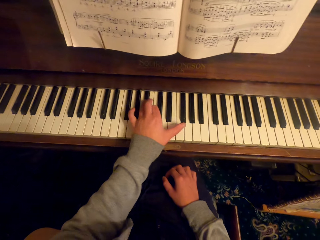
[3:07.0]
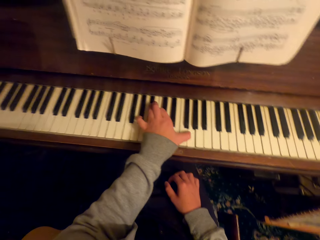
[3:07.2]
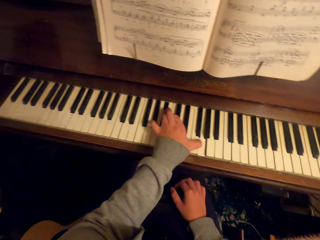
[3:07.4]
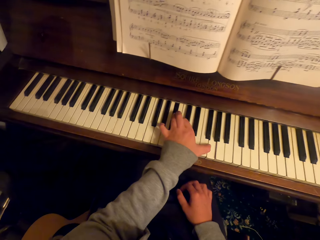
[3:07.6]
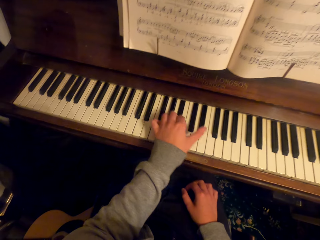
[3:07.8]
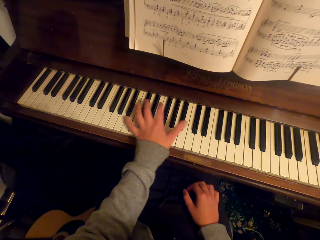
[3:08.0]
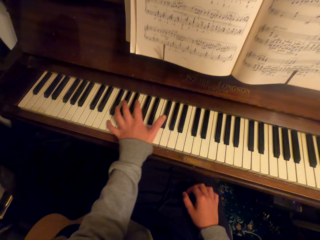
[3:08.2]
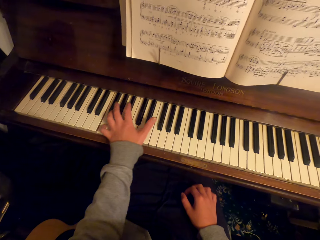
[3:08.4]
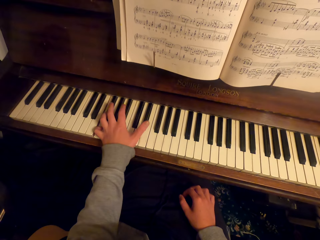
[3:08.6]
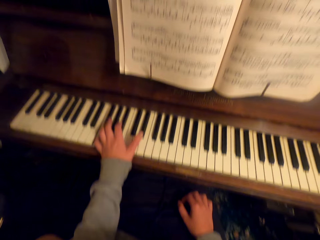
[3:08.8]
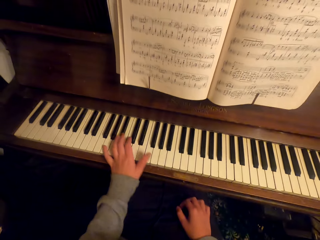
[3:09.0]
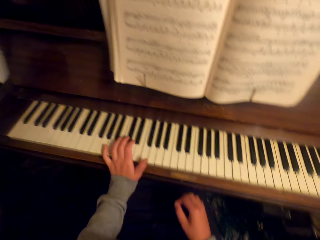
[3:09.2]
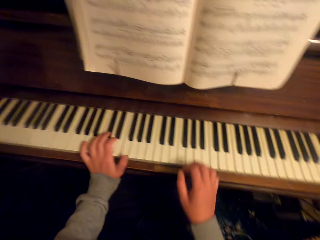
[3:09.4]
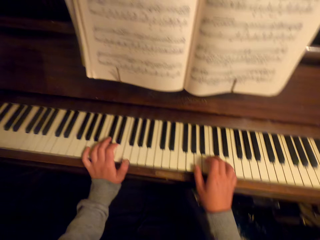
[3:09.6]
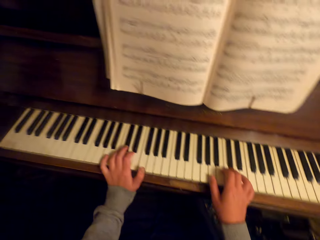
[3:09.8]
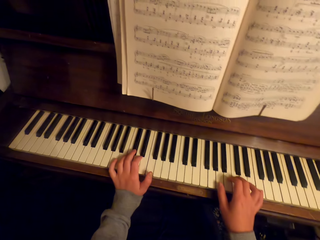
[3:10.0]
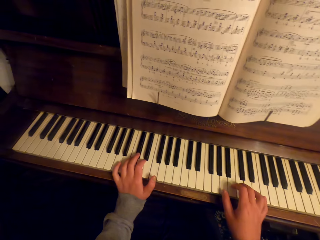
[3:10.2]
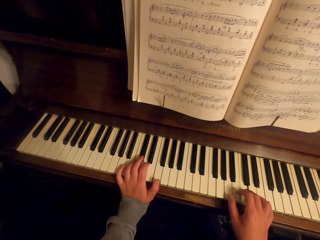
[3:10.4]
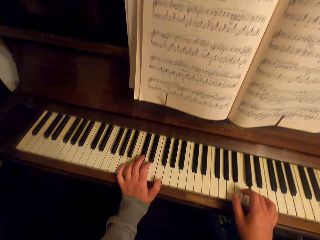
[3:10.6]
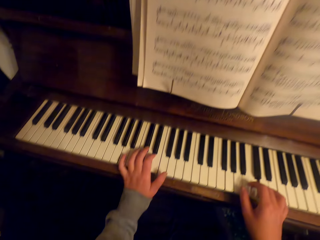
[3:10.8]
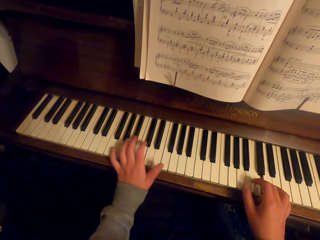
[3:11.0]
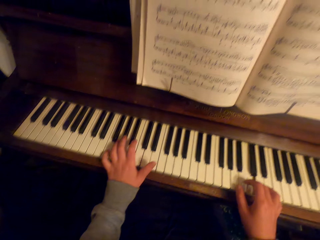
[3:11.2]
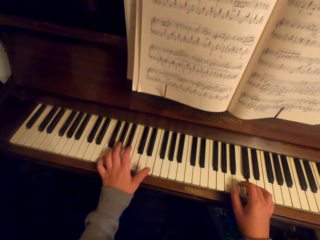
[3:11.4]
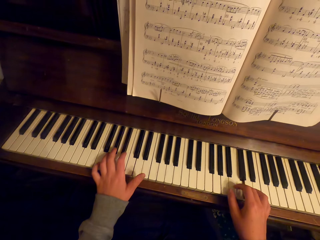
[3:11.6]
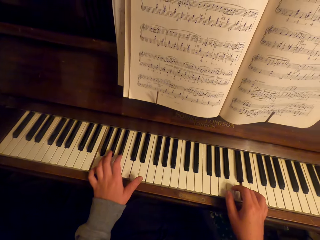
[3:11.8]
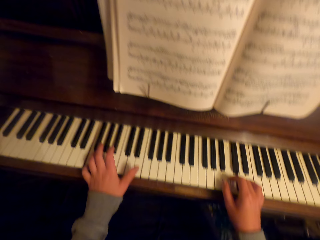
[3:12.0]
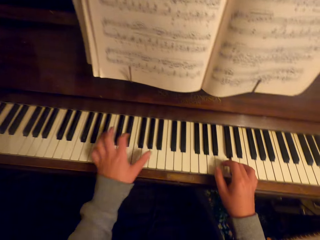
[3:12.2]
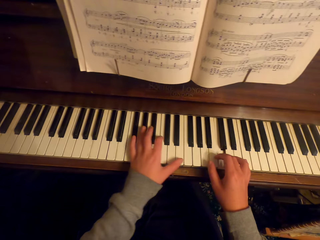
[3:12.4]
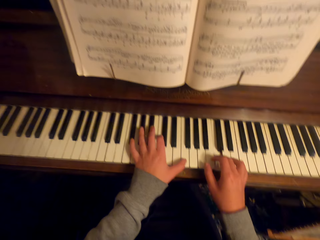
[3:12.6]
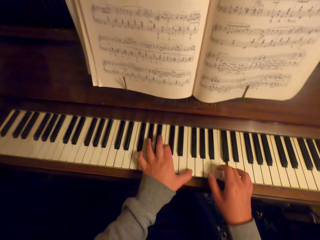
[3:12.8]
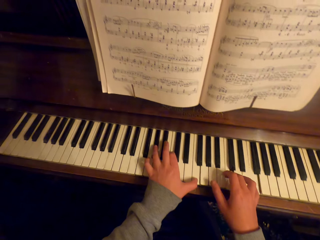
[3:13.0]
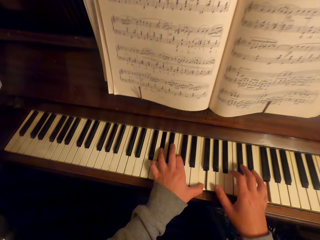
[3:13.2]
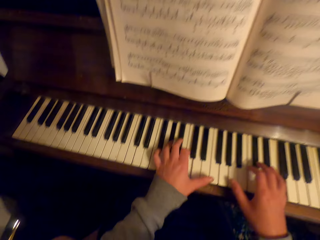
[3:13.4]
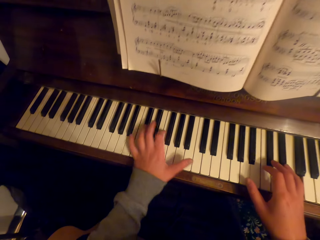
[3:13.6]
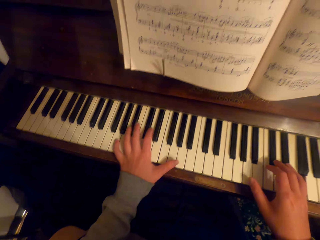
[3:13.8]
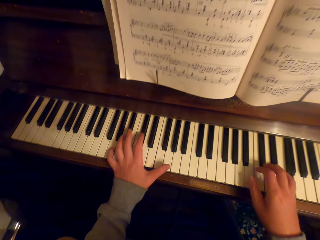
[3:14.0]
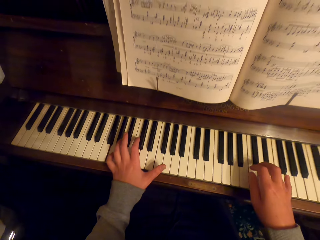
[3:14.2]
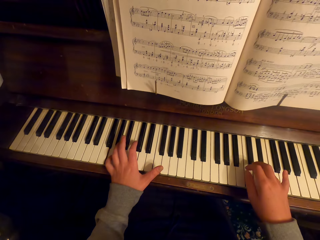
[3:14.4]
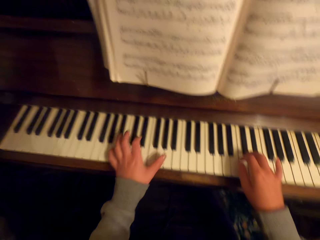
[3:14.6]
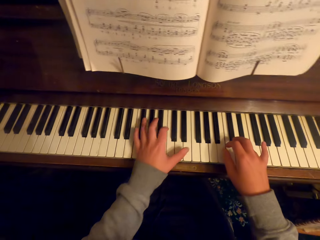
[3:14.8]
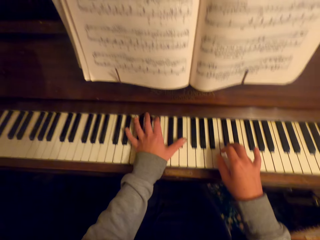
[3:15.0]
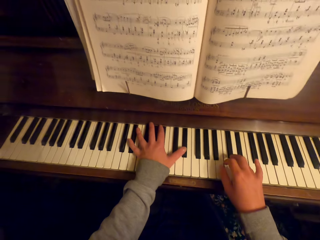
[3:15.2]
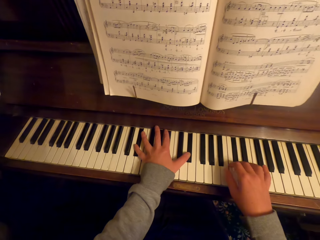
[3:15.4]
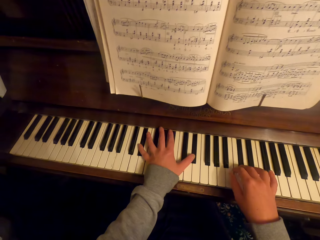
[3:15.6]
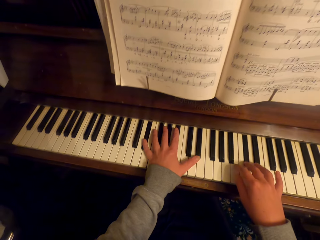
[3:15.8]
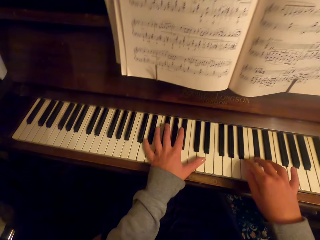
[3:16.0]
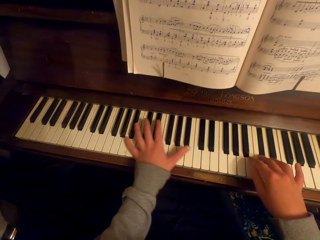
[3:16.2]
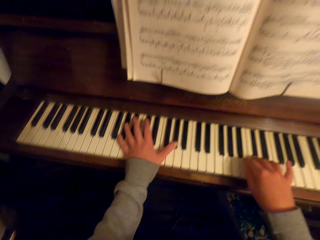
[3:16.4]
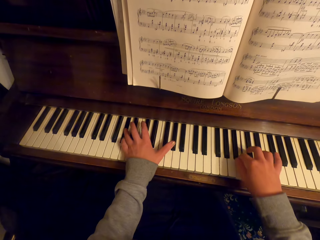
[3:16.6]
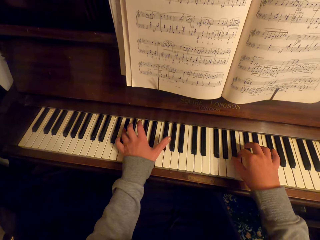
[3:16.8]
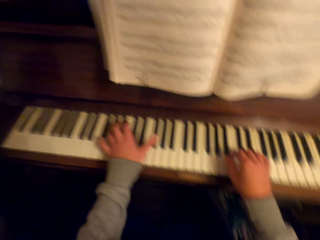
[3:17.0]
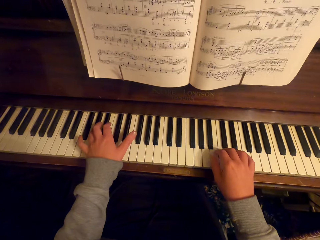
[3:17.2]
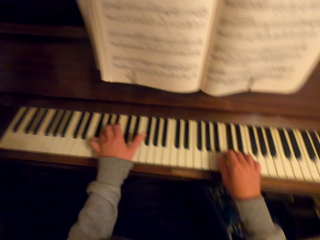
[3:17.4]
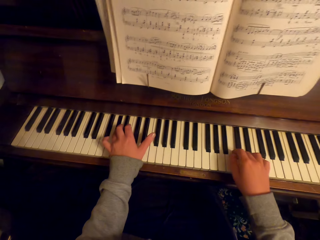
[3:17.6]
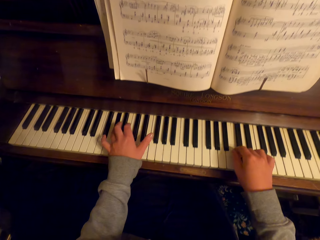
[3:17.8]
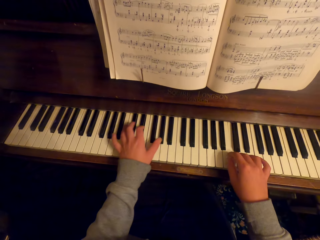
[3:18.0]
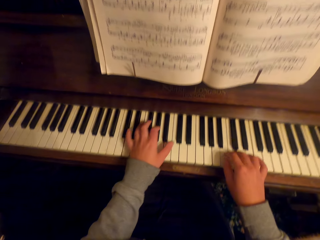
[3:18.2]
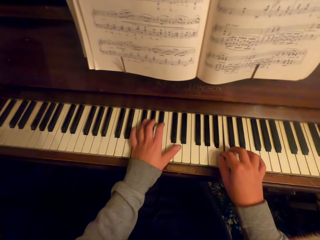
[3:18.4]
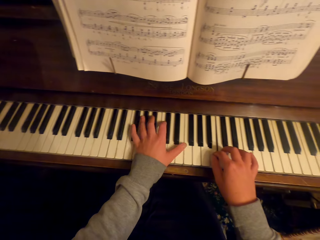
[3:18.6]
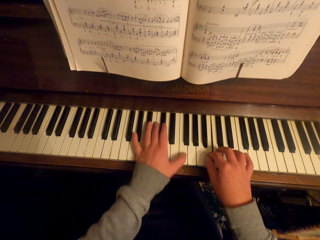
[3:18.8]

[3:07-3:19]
The camera wearer lifts an arm. They play the keyboard with their hands.

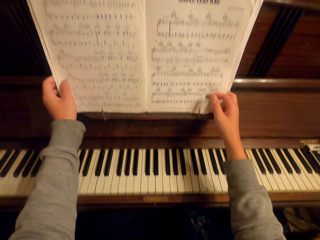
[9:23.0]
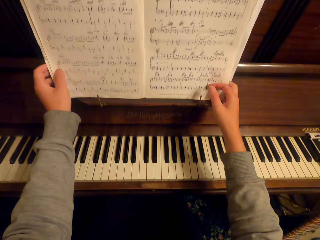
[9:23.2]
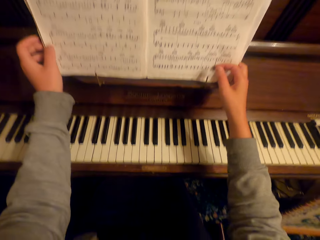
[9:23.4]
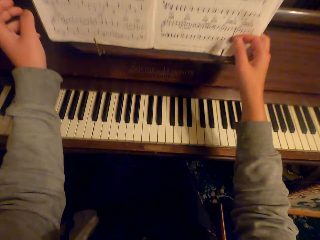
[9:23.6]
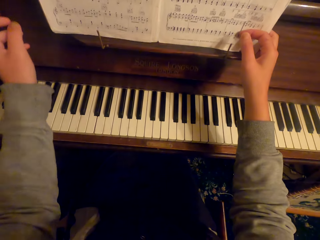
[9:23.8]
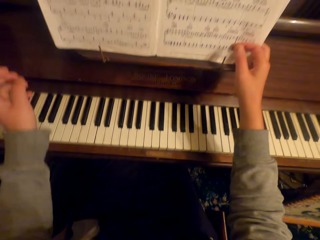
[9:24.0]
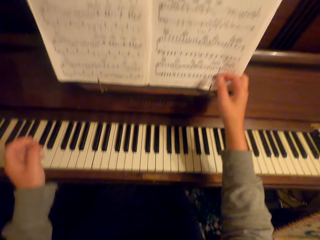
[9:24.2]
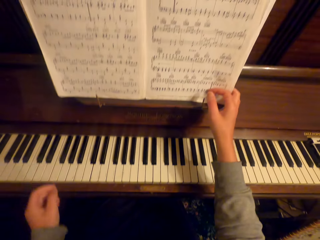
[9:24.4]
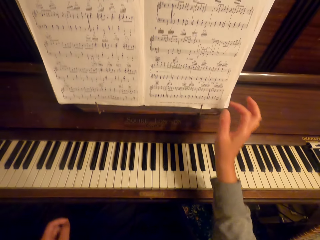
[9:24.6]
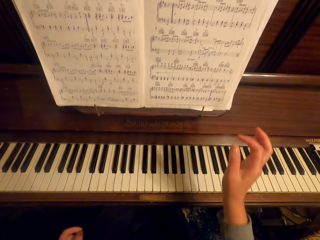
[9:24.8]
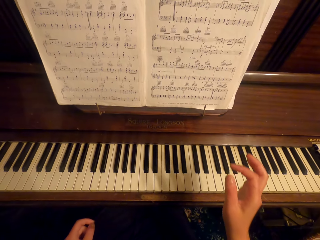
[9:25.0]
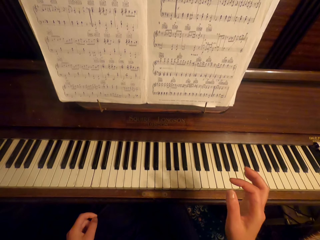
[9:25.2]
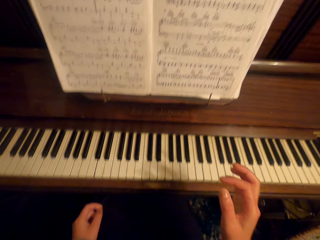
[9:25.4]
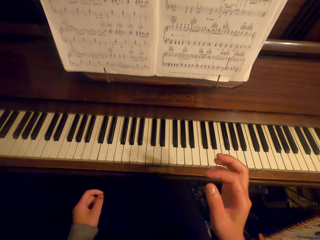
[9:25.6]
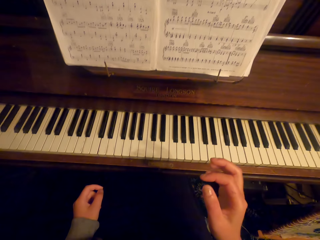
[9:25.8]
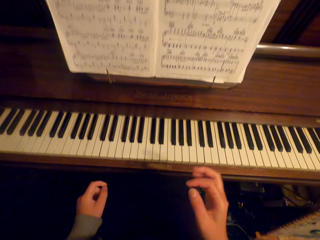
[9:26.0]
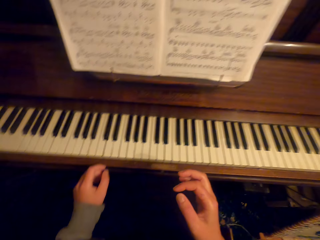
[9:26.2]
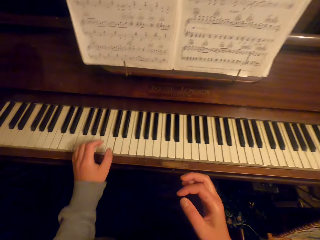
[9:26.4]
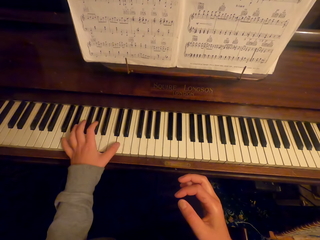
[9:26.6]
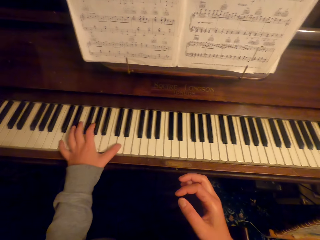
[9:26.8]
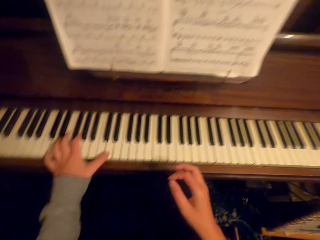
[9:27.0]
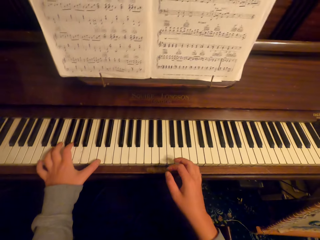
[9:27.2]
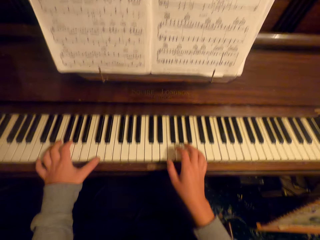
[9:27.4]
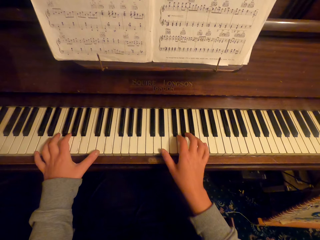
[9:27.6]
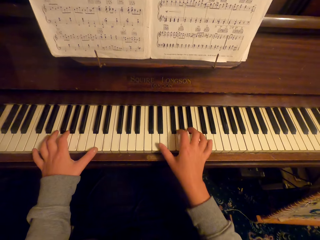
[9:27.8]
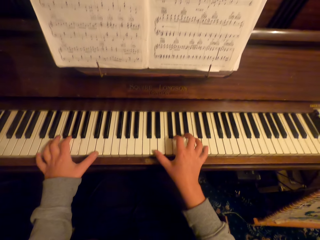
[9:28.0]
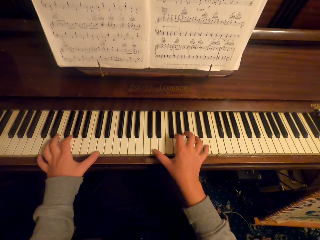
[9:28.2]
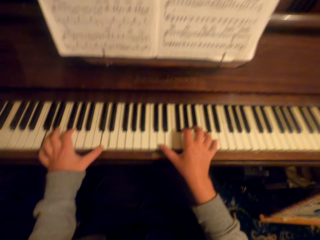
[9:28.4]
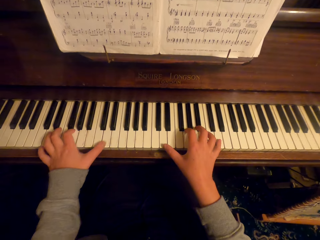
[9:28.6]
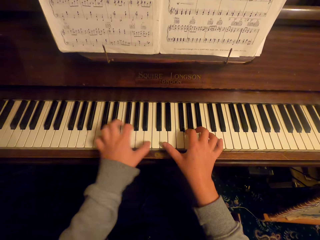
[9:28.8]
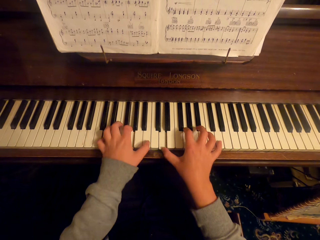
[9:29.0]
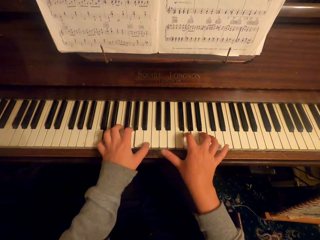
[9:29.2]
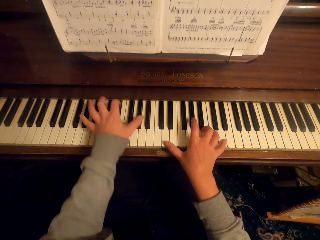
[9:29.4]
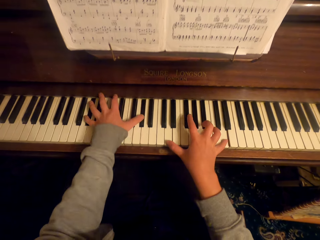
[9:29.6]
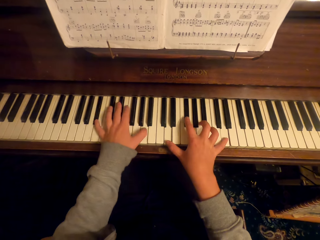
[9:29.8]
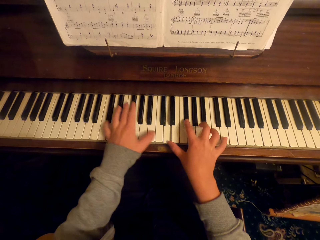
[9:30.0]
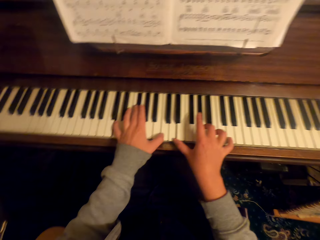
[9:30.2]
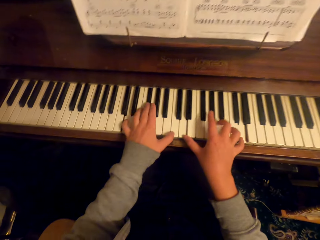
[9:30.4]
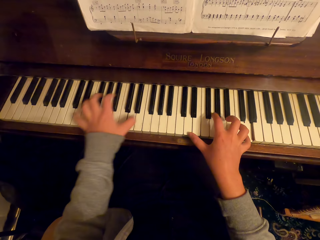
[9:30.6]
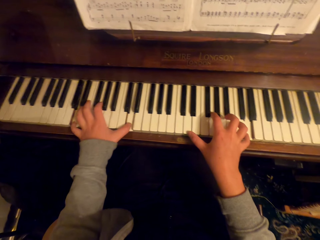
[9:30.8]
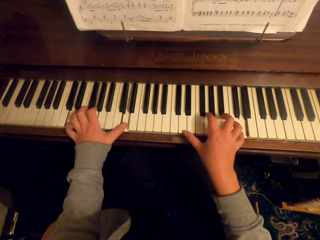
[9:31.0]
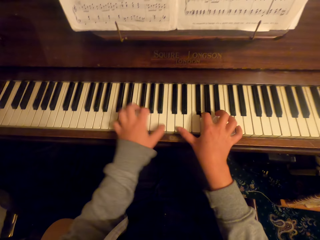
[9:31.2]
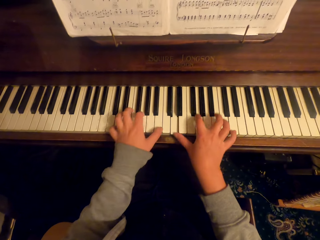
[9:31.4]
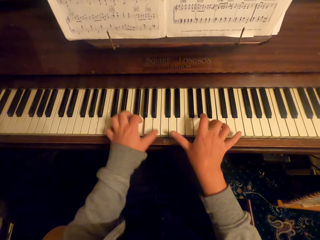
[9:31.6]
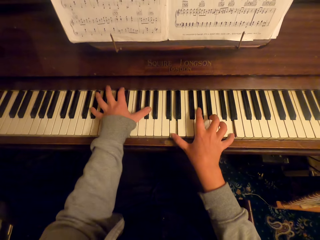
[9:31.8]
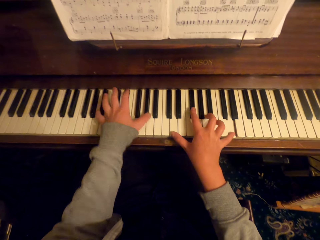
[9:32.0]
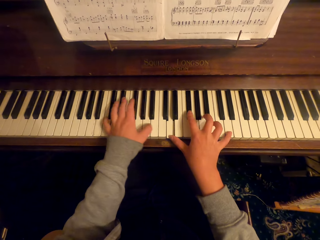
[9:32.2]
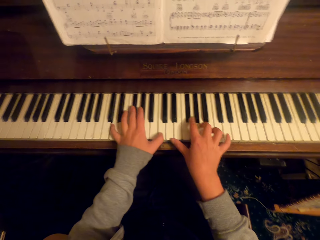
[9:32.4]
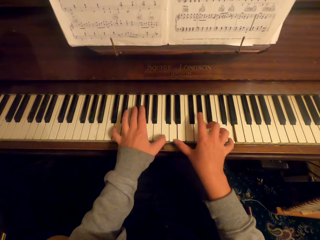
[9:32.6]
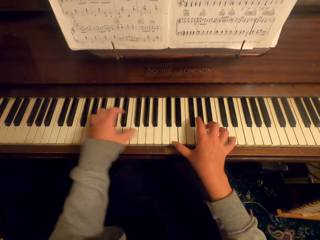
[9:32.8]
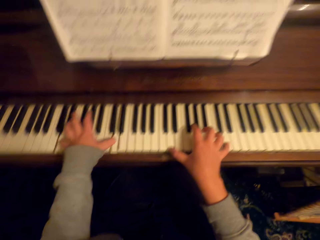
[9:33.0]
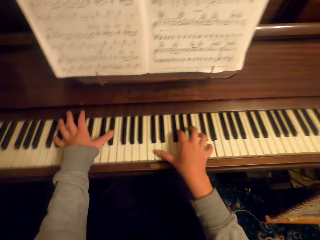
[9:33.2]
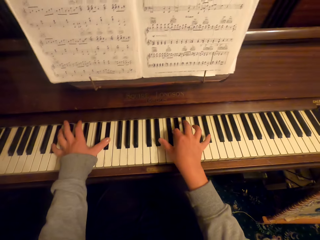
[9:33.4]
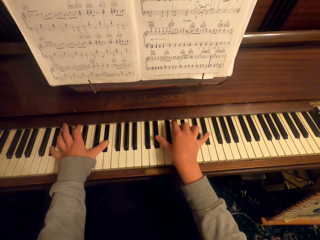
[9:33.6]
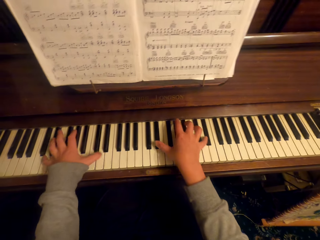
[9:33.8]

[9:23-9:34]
The camera wearer holds the book. They lower their arms. They read the book. They play the piano.
